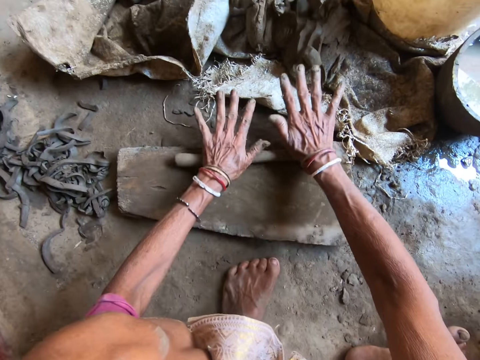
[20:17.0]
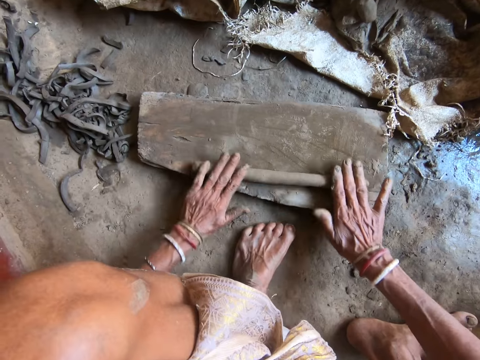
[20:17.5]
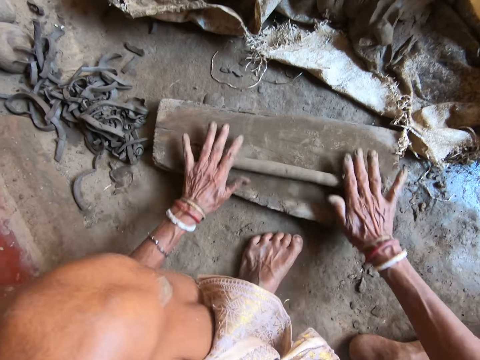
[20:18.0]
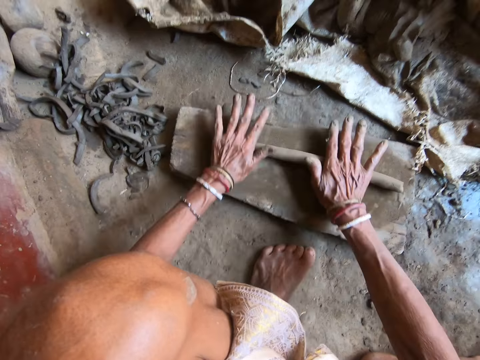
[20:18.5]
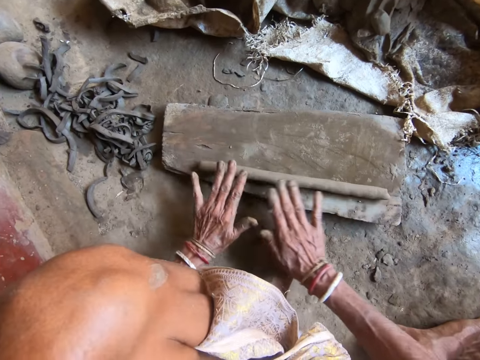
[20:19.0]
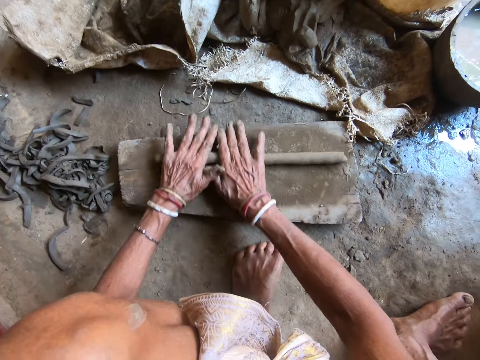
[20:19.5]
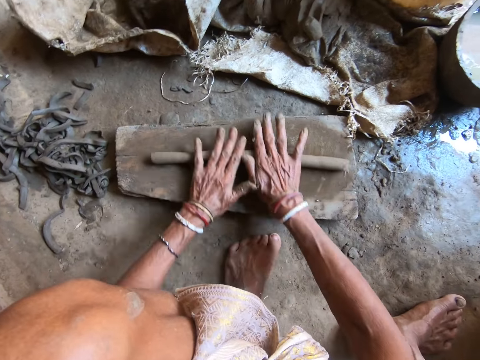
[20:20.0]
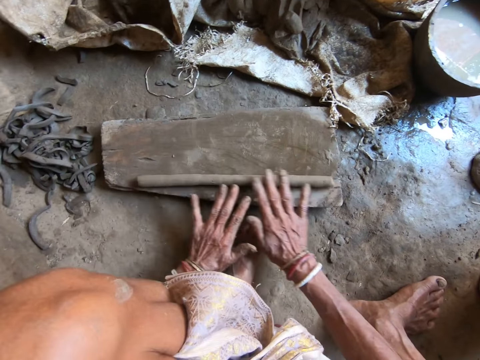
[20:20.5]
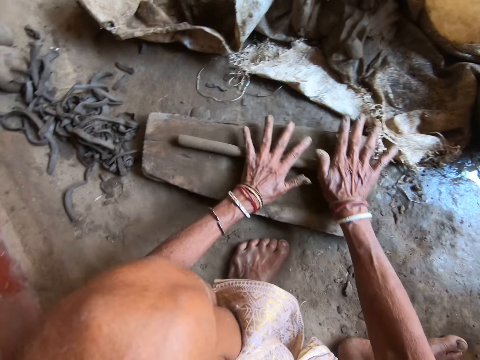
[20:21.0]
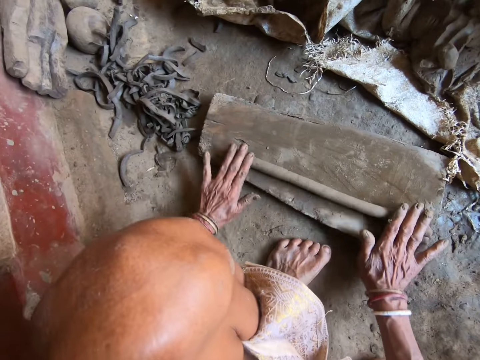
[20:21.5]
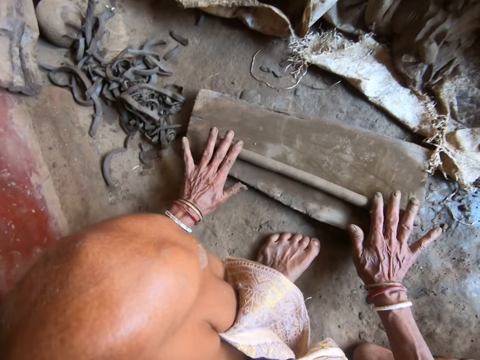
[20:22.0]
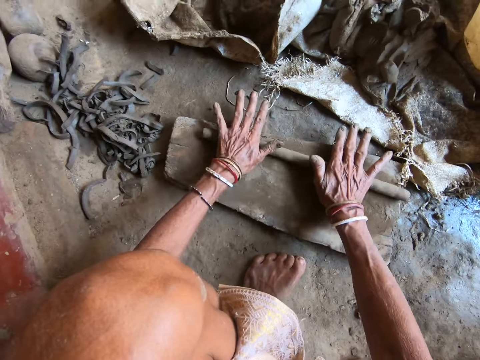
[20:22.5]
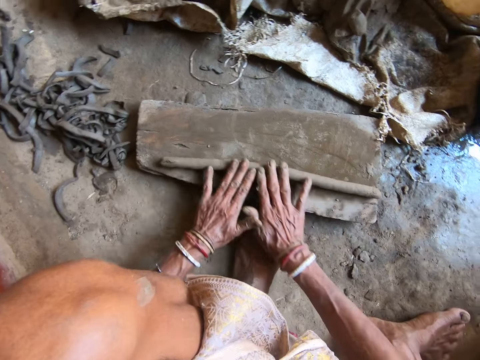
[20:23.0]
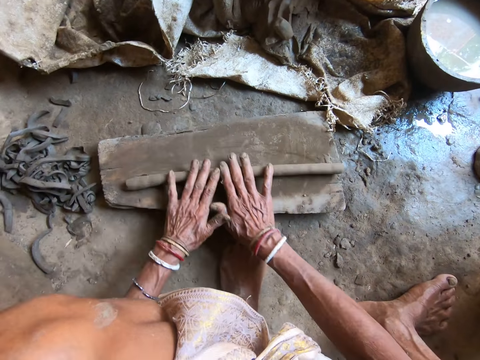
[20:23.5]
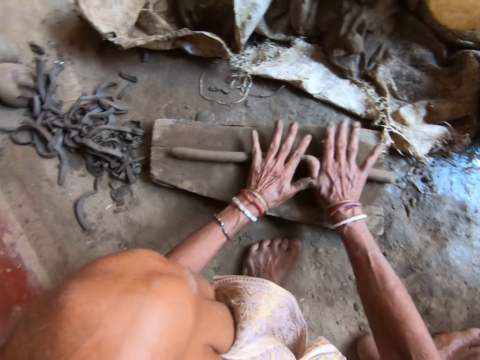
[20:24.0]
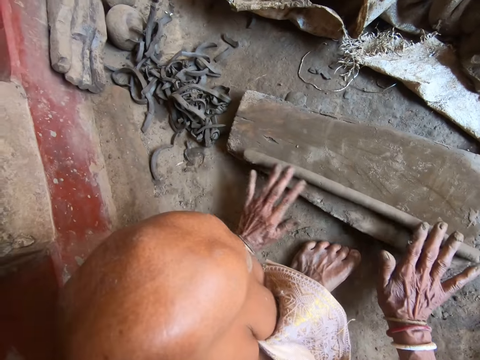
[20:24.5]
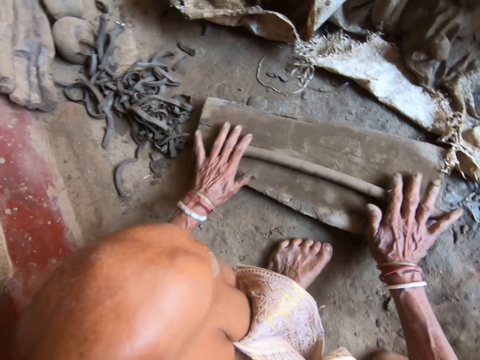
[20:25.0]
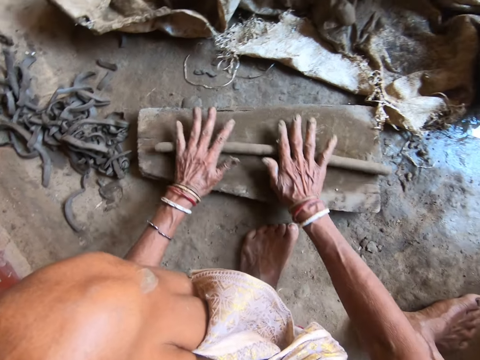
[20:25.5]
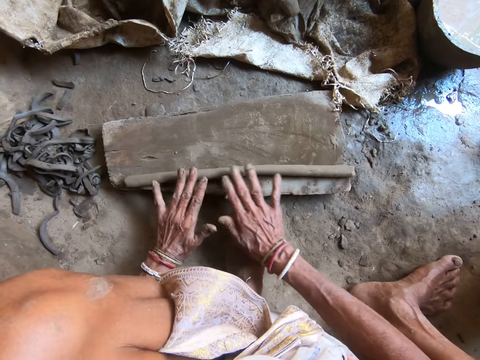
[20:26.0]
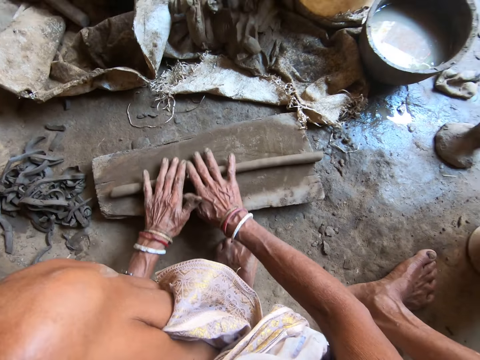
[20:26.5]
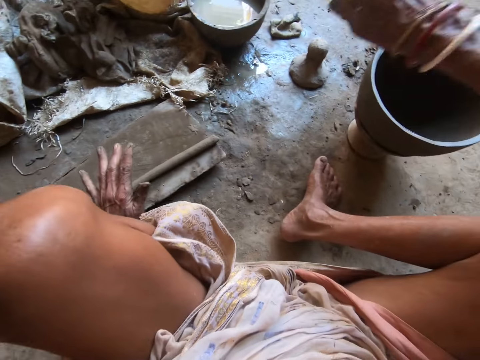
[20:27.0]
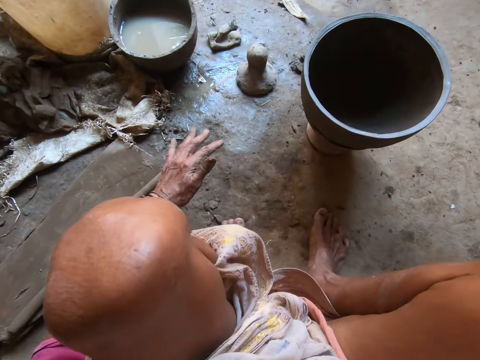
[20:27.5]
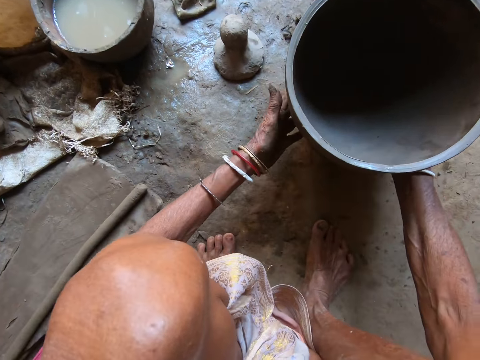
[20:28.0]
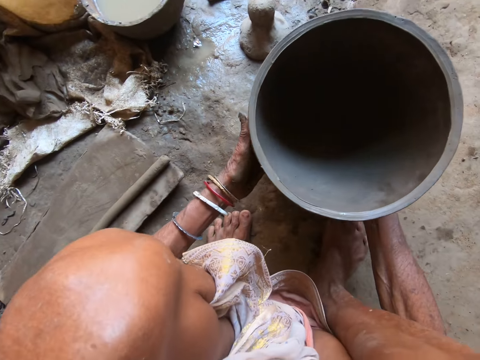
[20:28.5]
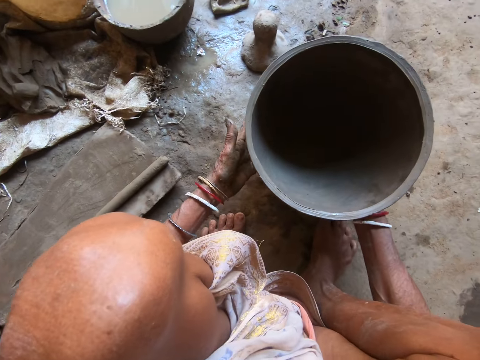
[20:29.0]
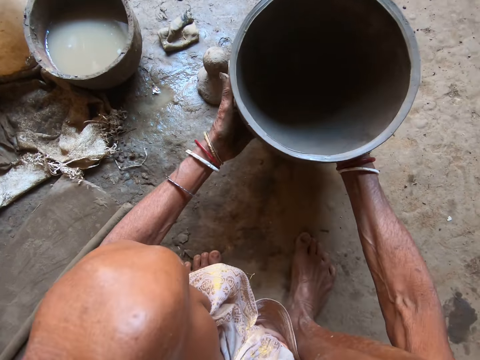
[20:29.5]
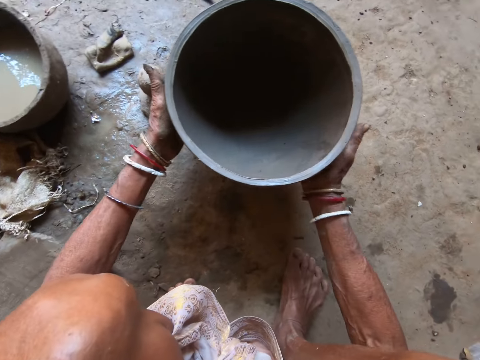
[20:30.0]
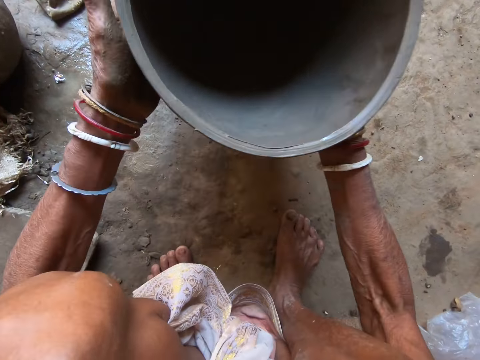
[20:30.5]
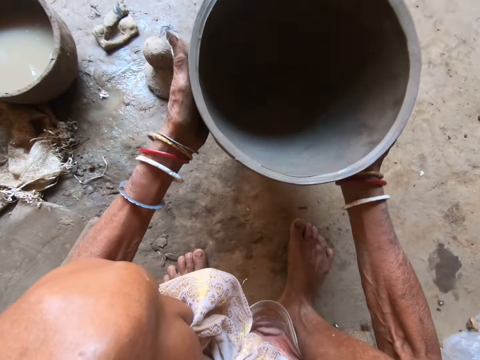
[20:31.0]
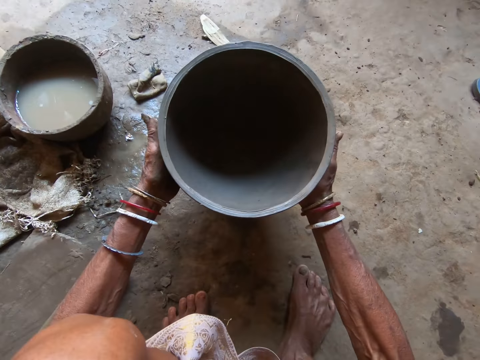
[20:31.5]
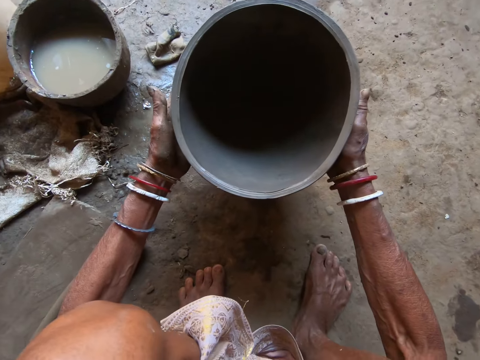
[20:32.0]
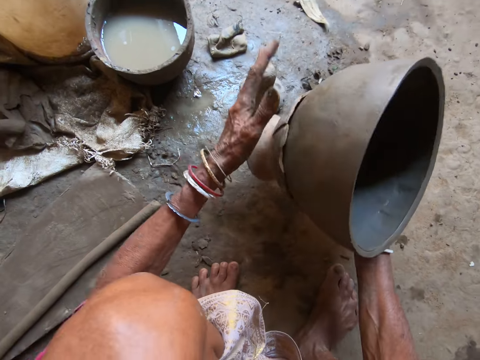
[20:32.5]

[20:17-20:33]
The camera wearer moves the legs. She picks the pot from the floor with both hands. She moves the pot holder on the ground. She drops the pot on the floor with both hands. She picks the pot from the floor with both hands. She drops the pot on the floor with both hands. She picks the pot from the floor with both hands. She drops the pot on the floor with both hands. She picks the pot from the floor with both hands.

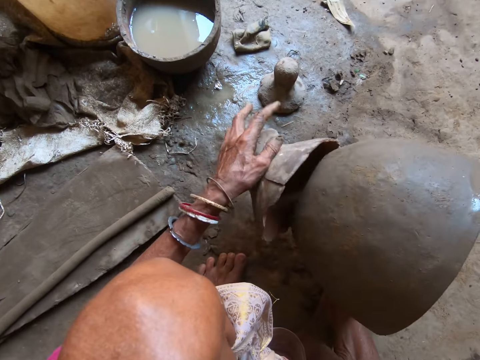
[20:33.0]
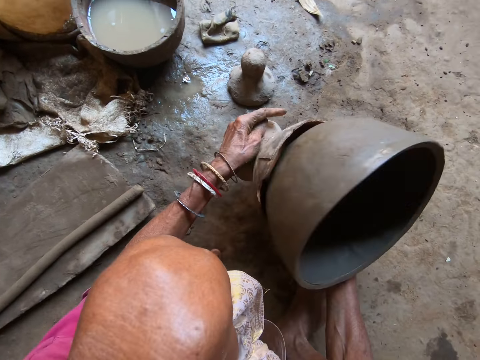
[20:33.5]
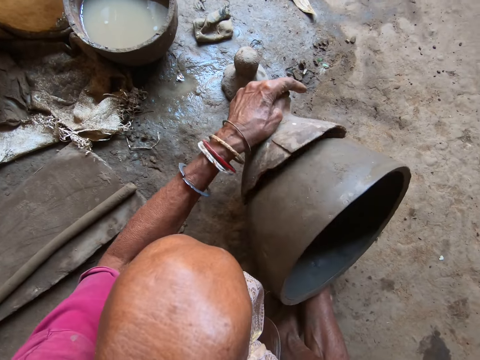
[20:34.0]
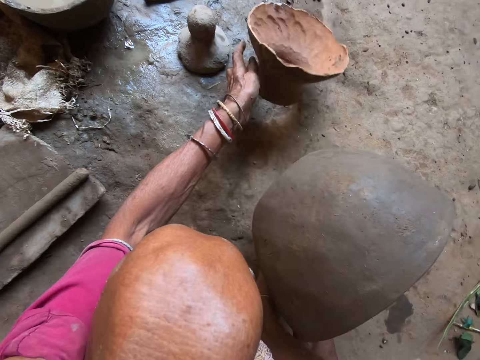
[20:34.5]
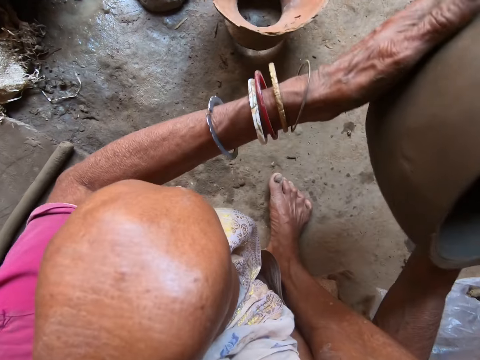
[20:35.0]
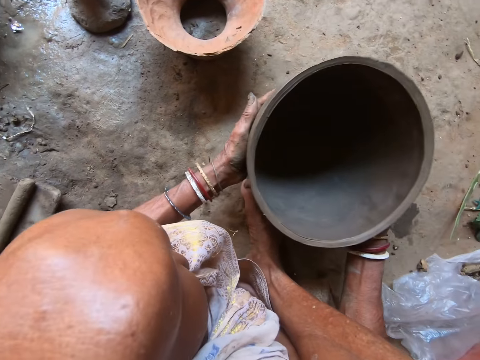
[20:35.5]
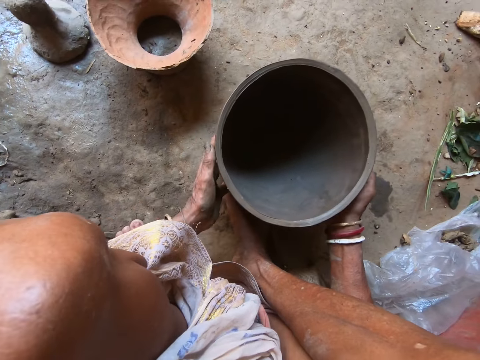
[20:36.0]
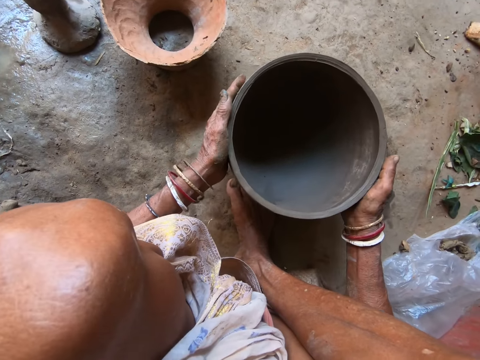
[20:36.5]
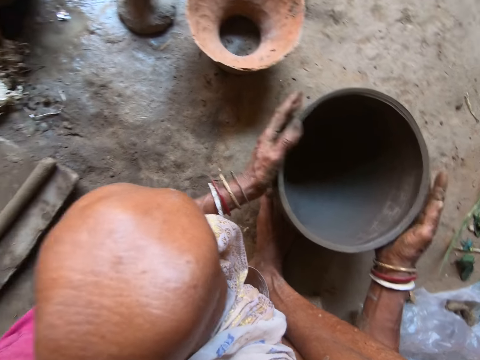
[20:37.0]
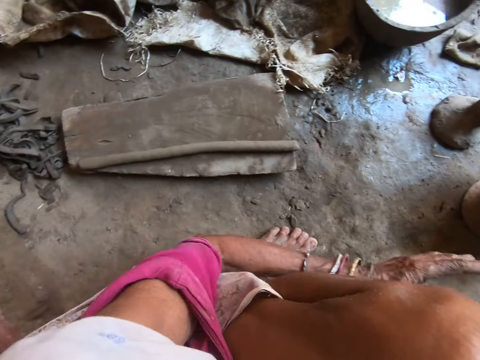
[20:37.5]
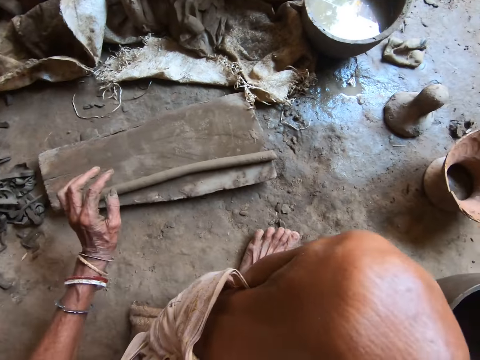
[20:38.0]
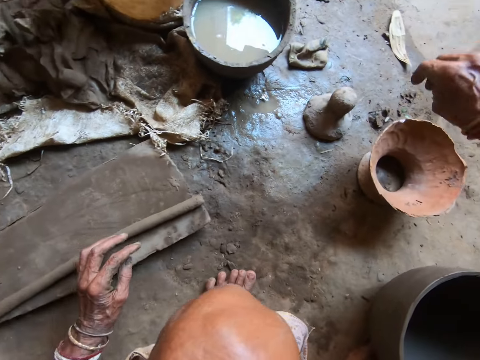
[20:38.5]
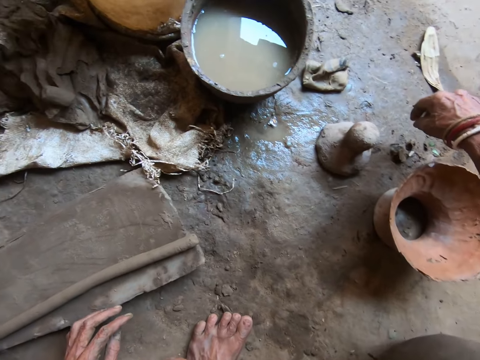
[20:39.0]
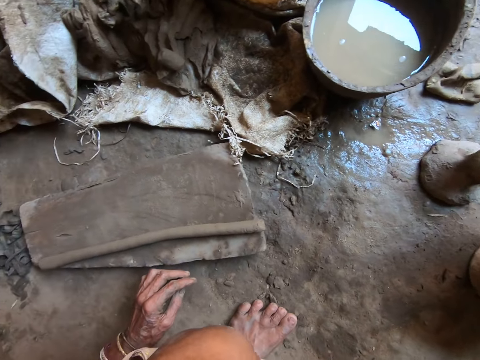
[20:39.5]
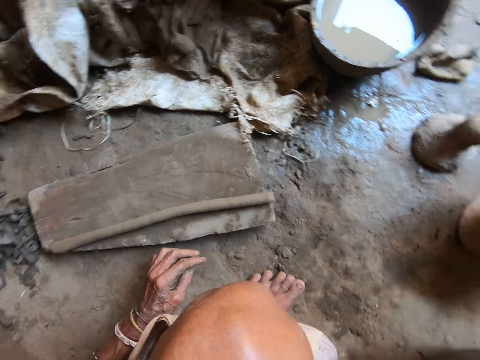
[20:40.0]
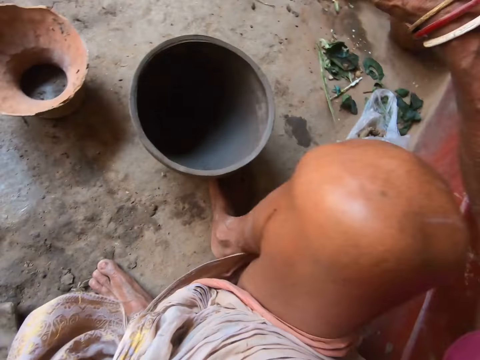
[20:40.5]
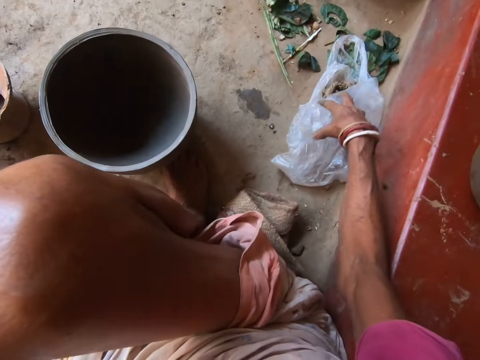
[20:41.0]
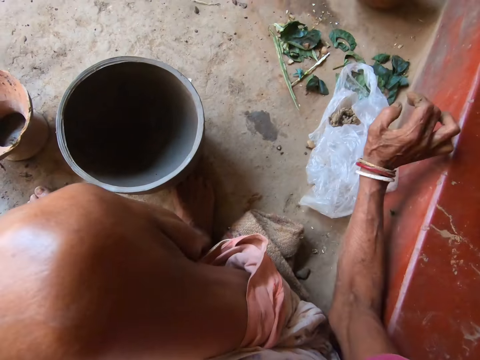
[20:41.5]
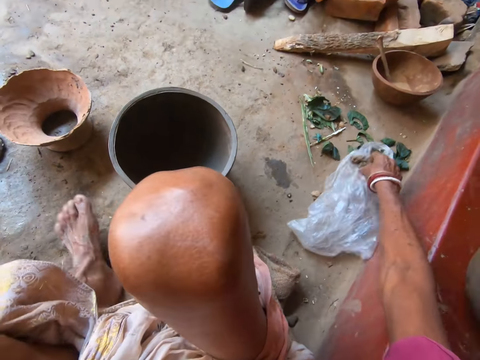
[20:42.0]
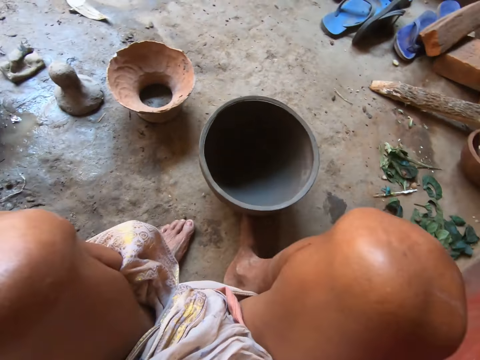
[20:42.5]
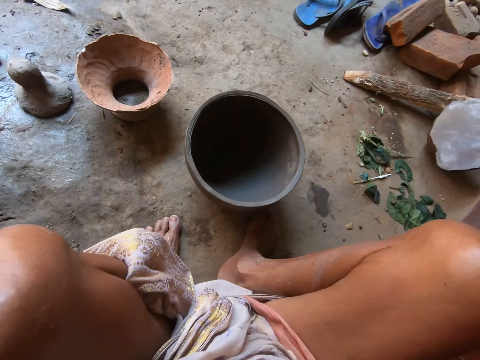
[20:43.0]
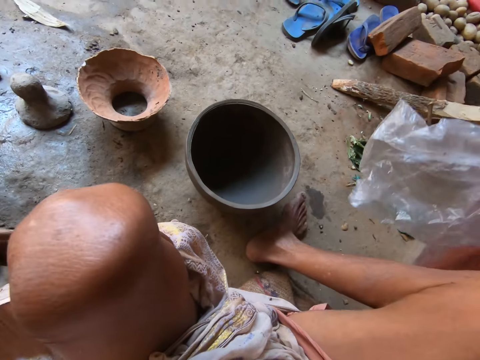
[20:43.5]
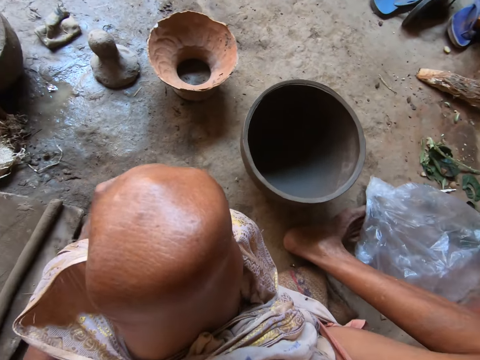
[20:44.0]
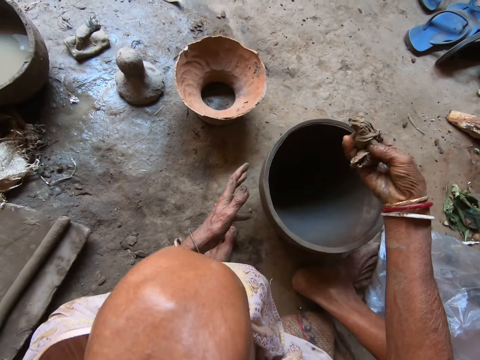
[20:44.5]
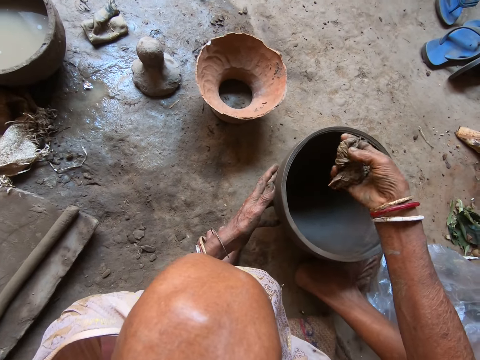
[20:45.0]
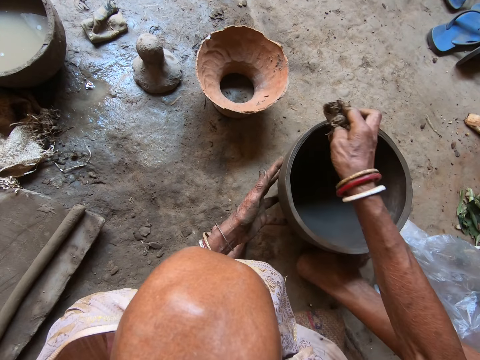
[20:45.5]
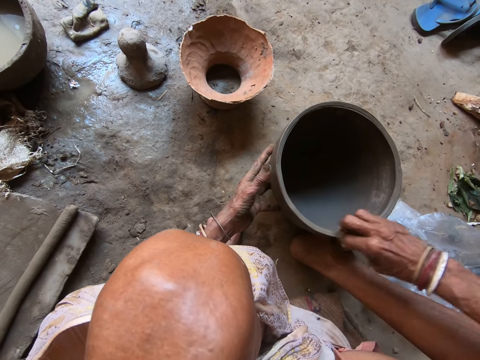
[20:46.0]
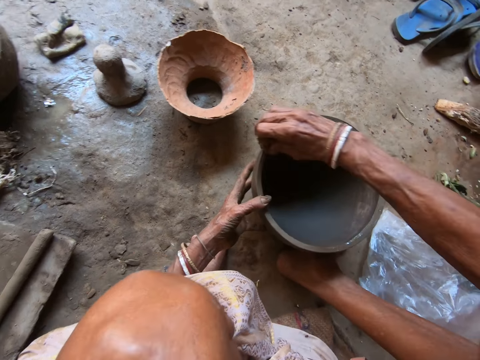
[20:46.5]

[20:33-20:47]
The camera wearer picks the pot holder. She drops clay from the pot on the floor with her left hand. She places the pot holder on the floor. She holds the pot with both hands. She drops the pot on the floor with both hands. She moves the pot on the floor with both hands. She rotates the piece of the clay pot. She presses the piece of the clay pot. She looks around. She moves a polythene bag. She picks the sponge from the floor with her right hand. She holds a cloth. She holds the pot with her left hand. She cleans the pot on the floor with the sponge in her right hand.
